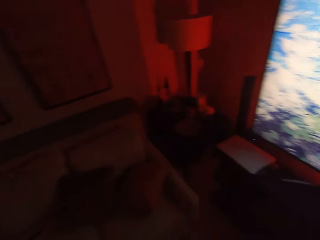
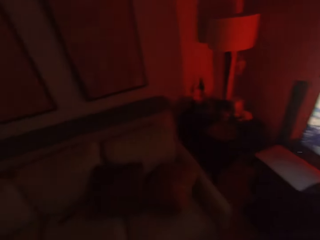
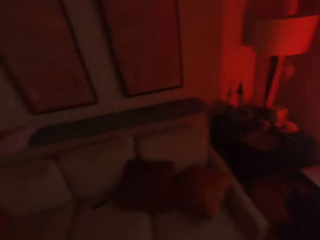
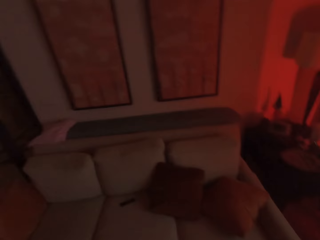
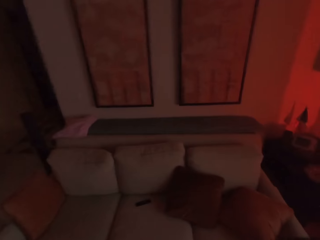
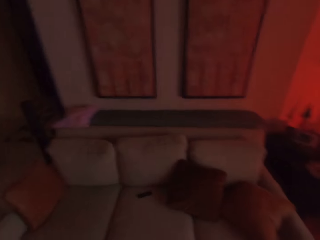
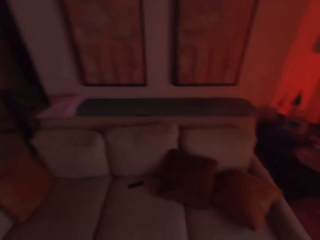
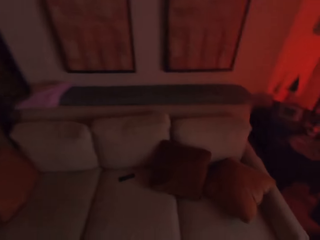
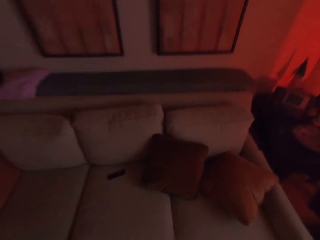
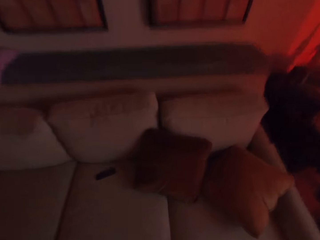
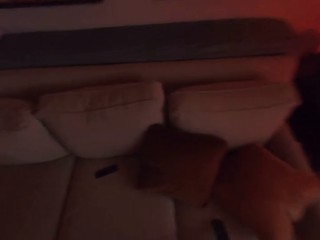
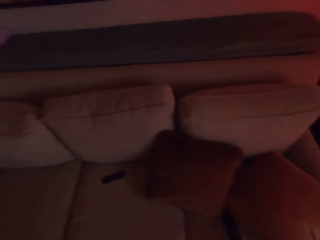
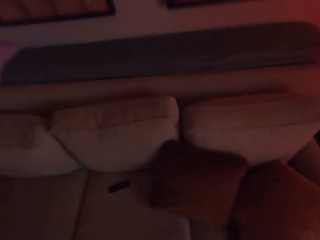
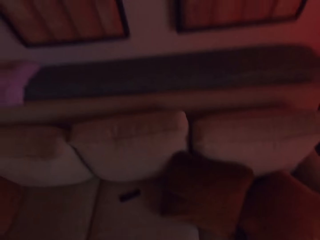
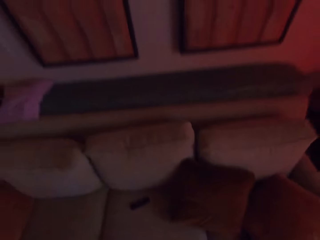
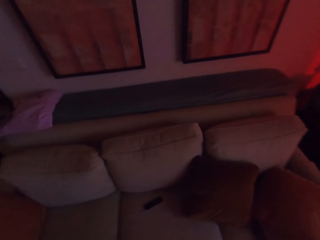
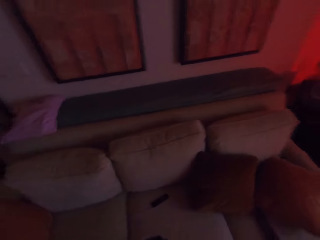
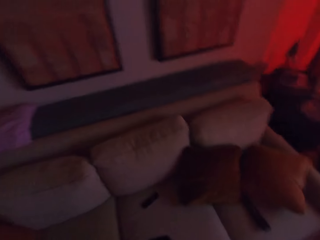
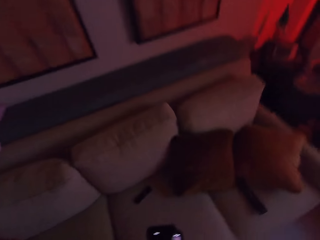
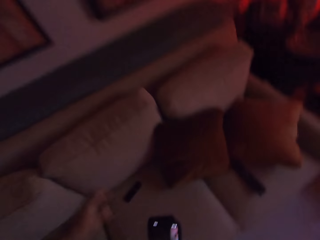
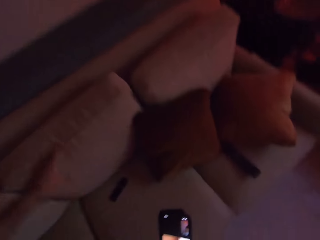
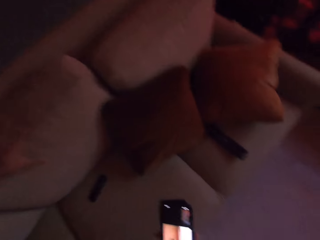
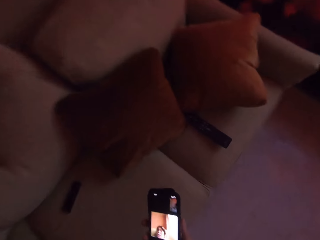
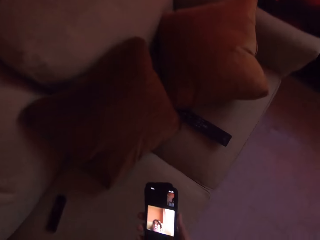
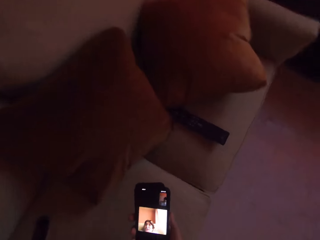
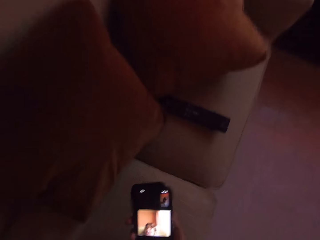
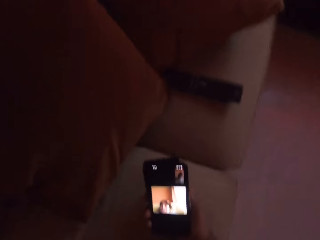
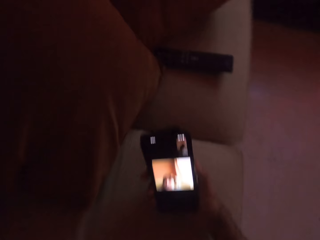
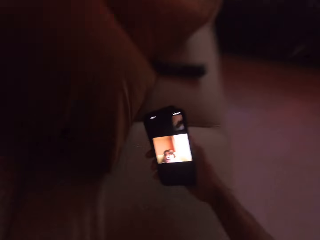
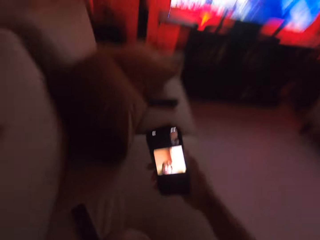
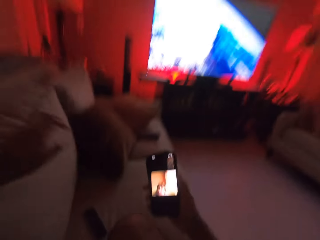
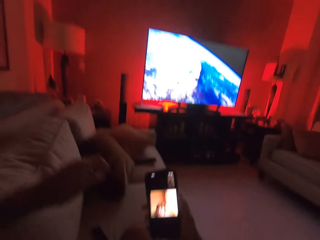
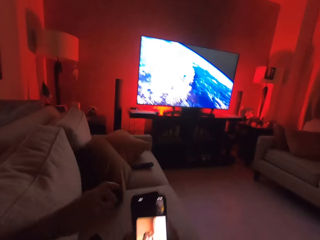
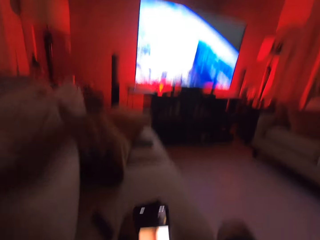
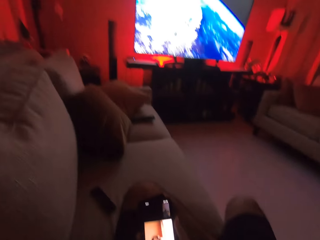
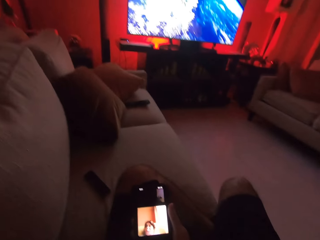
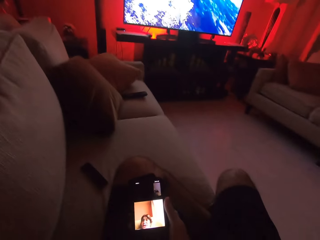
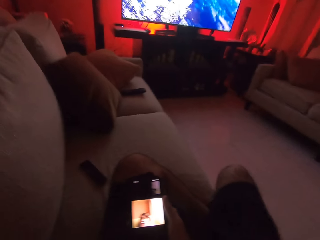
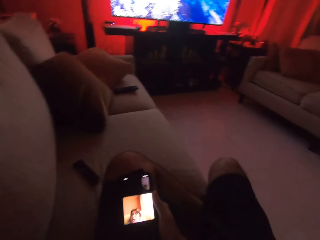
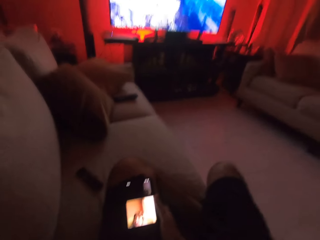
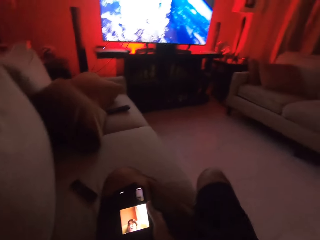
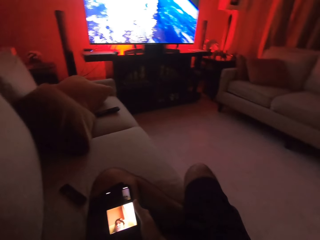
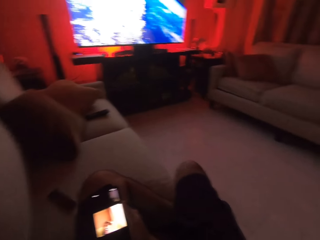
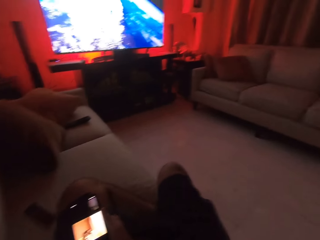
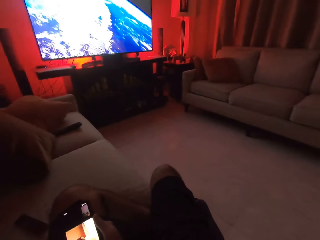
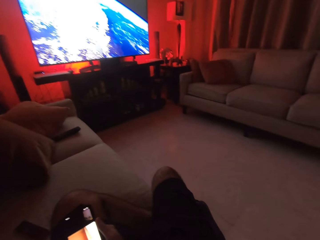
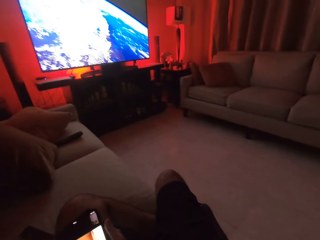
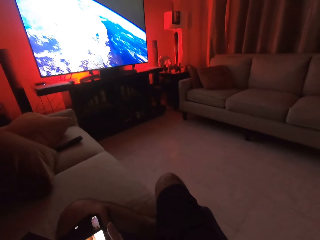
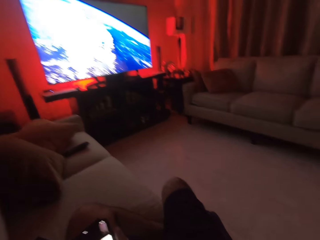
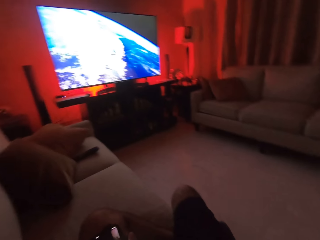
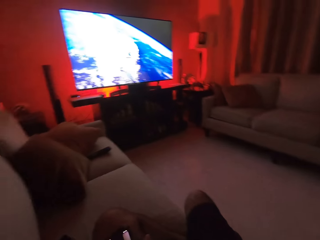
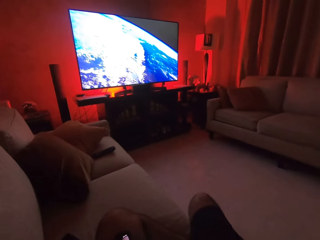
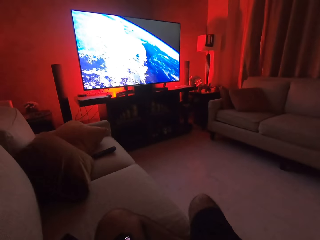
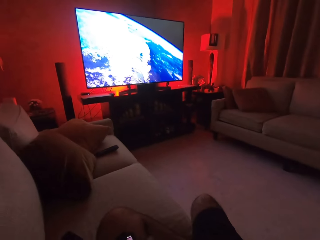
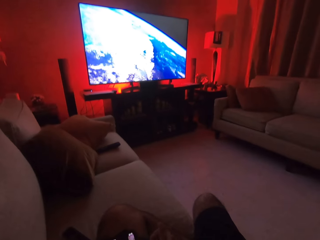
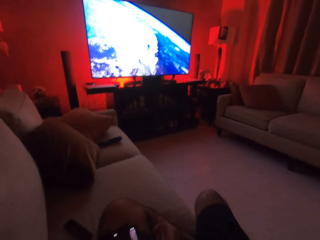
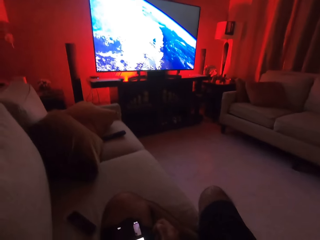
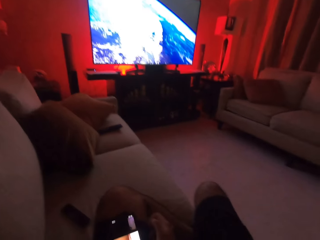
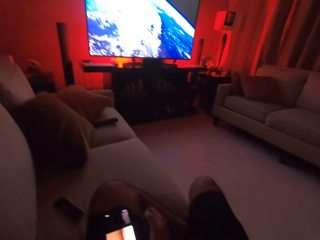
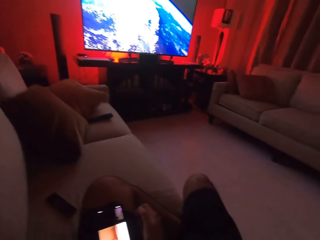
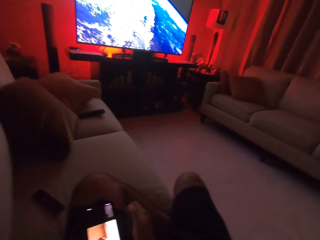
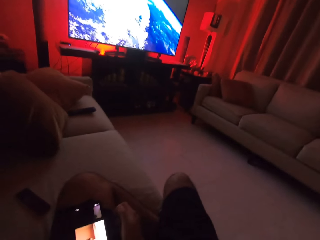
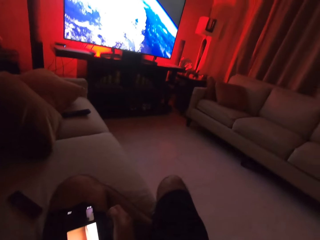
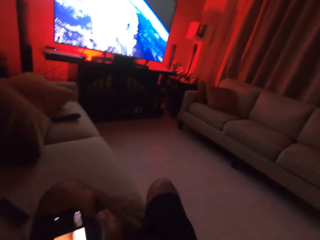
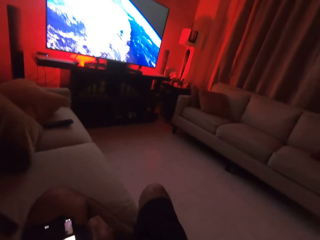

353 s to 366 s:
The camera wearer puts the remote control on the chair. He stares at the cellphone. He touches the pillow. He sits on the chair. He watches on his cellphone. He converses on the video call.

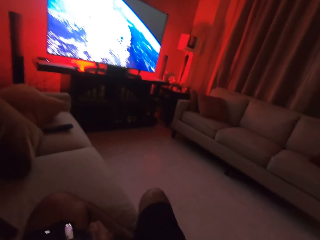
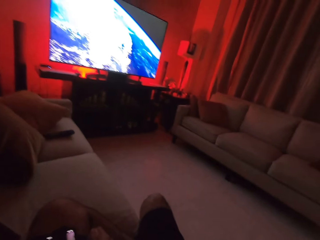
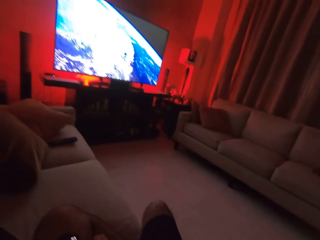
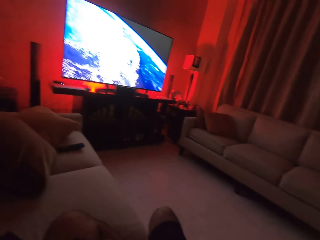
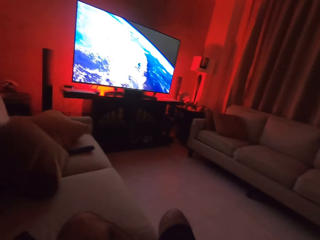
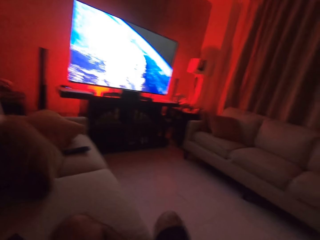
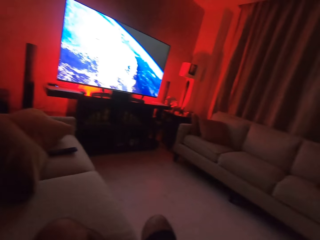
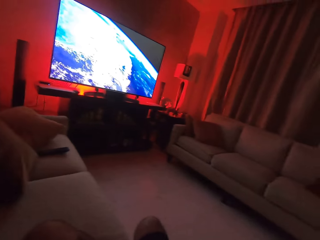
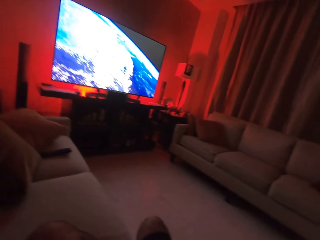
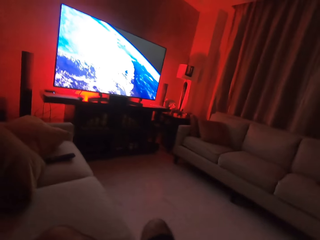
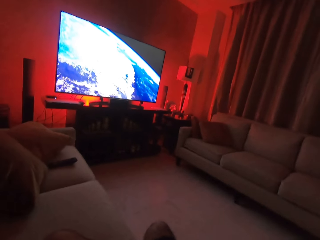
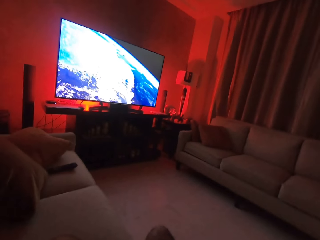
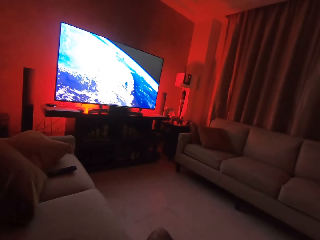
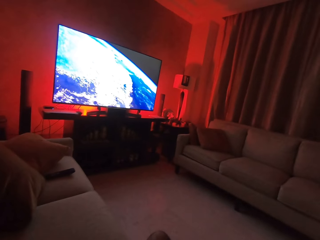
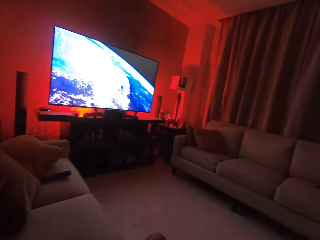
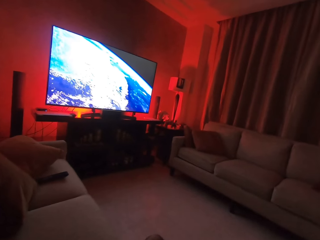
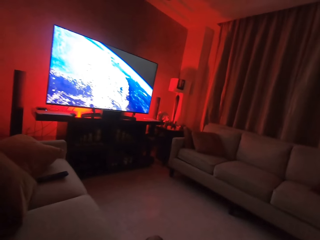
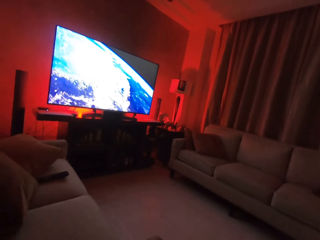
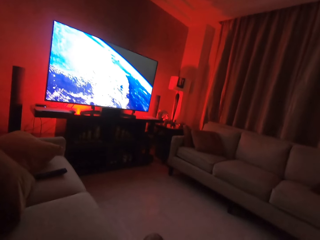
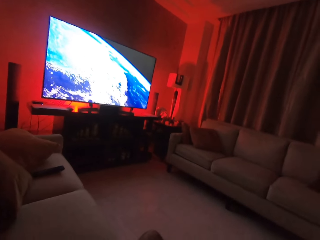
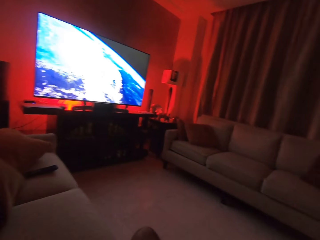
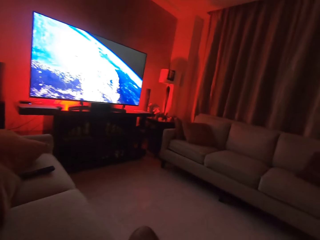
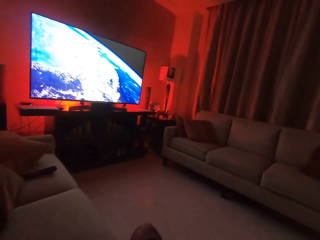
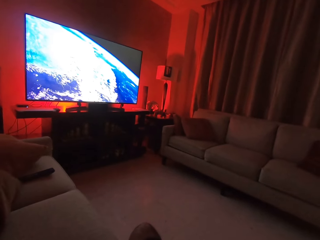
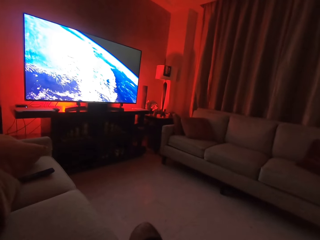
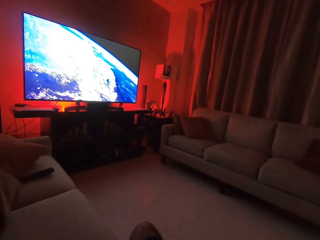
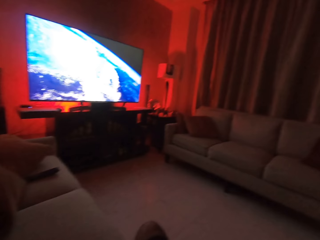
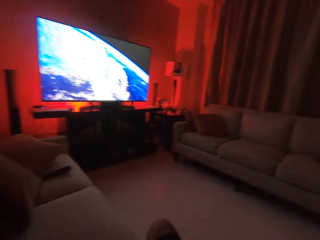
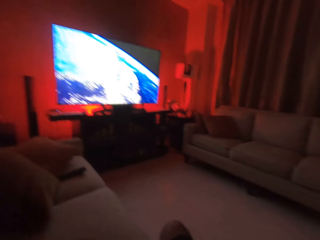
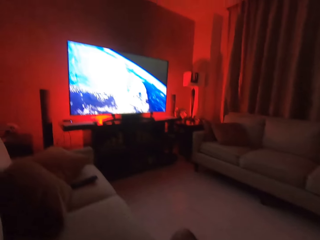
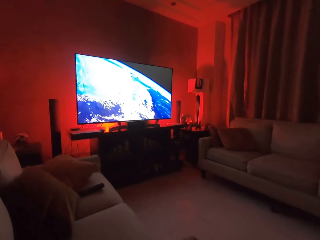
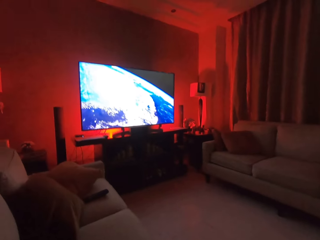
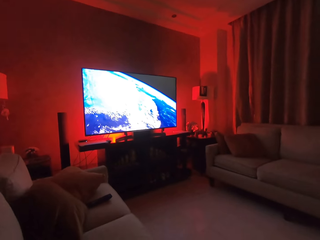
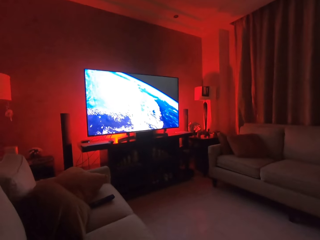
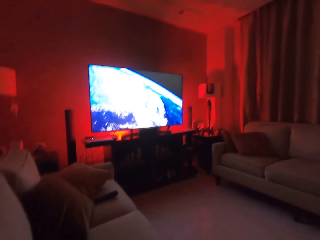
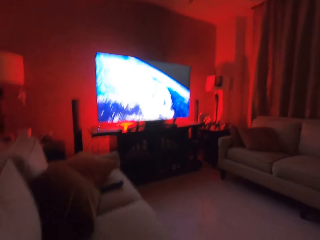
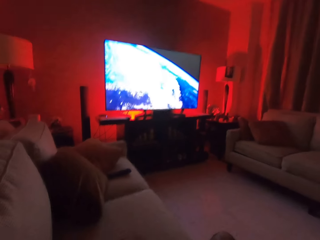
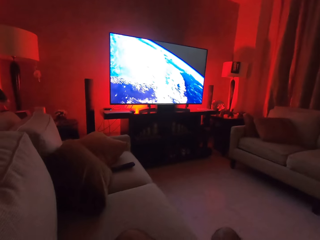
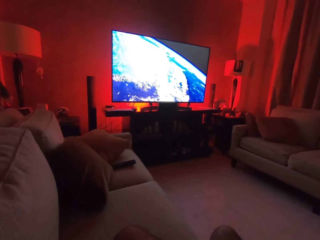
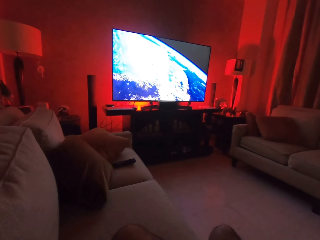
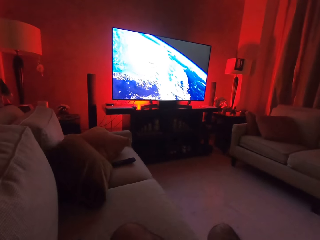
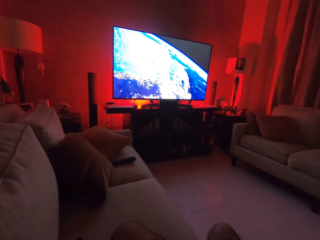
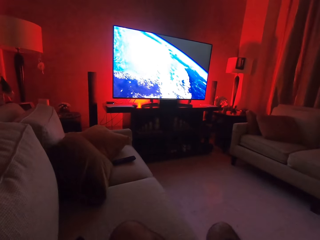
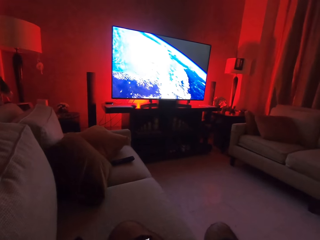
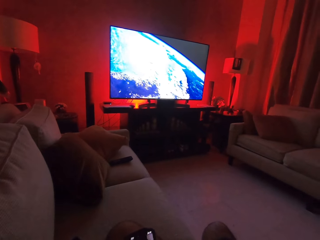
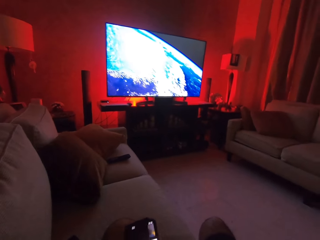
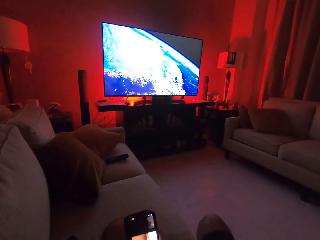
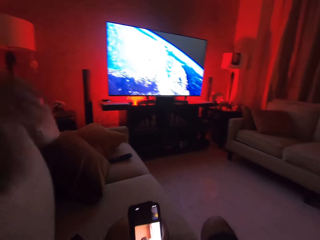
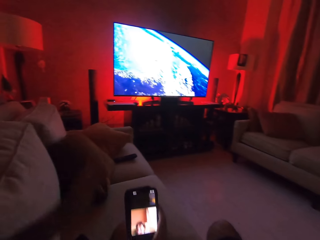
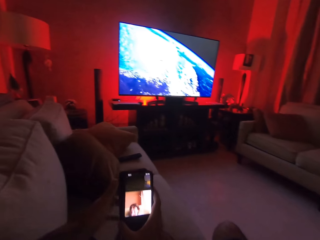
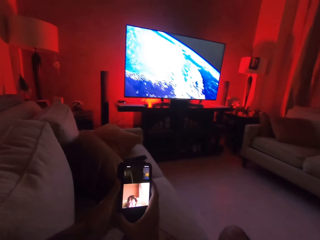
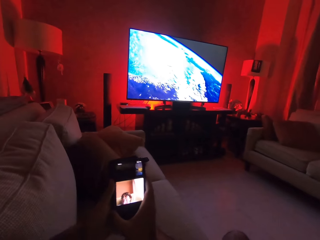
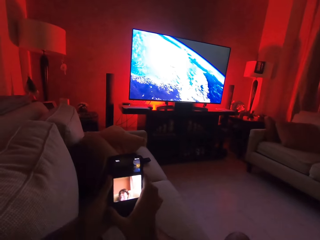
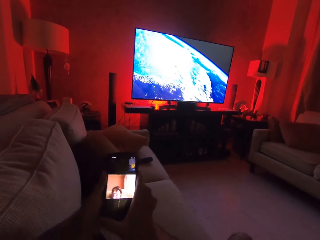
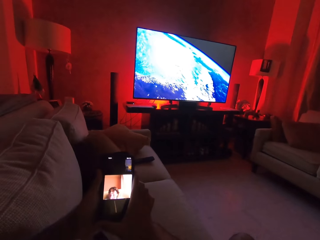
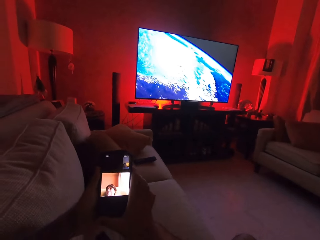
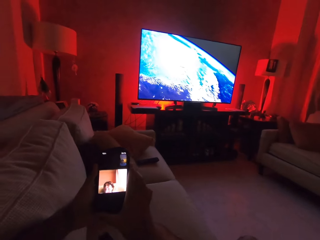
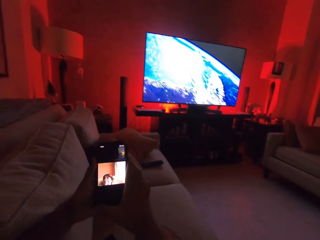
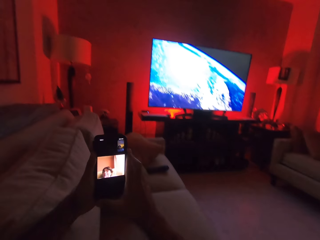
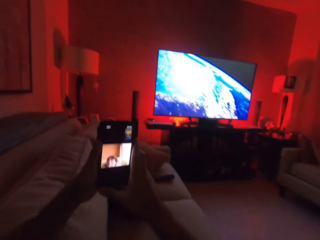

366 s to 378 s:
The camera wearer moves his hand. He holds the phone with the other hand.
